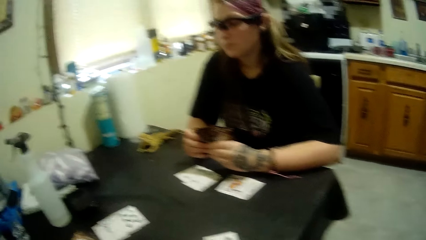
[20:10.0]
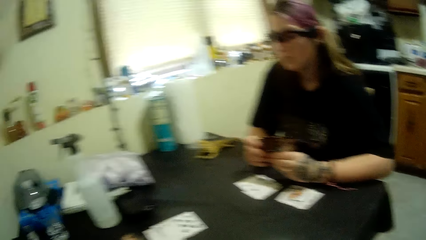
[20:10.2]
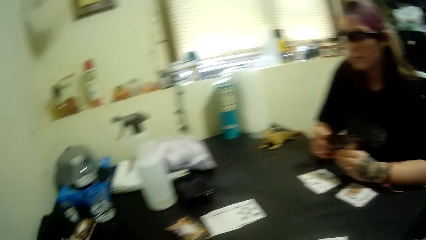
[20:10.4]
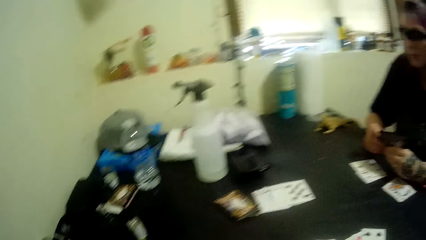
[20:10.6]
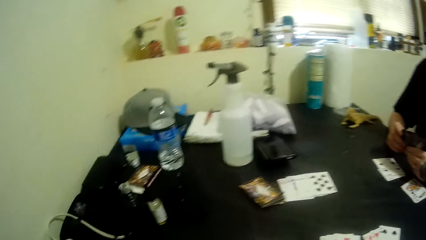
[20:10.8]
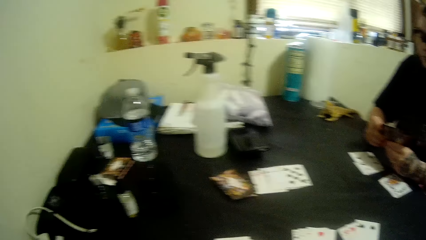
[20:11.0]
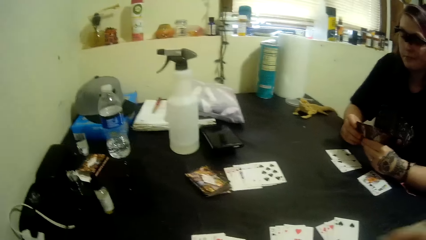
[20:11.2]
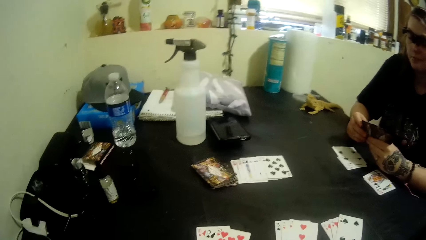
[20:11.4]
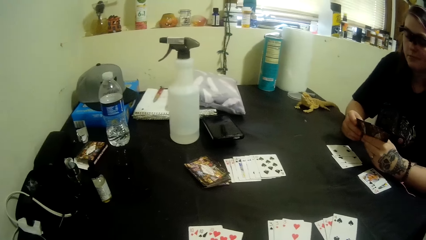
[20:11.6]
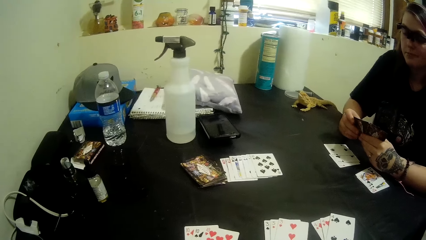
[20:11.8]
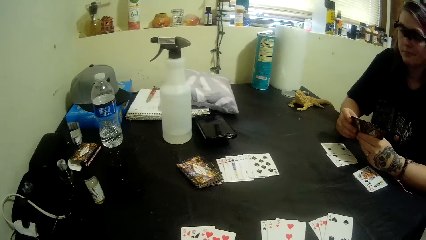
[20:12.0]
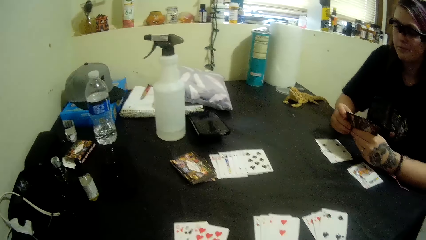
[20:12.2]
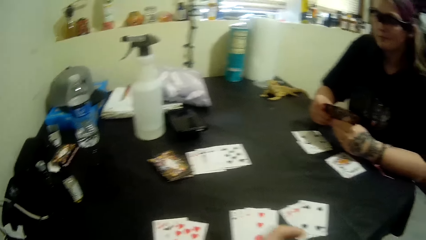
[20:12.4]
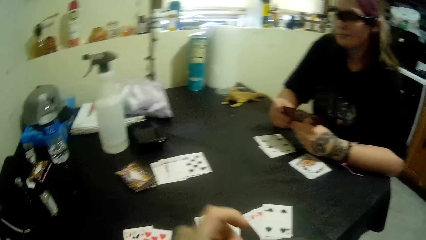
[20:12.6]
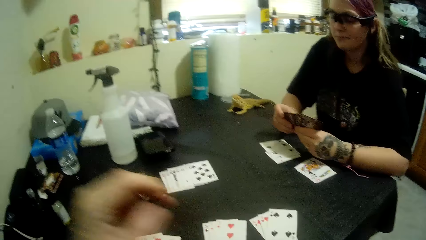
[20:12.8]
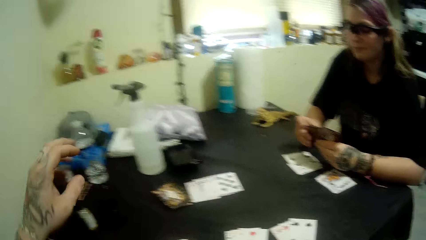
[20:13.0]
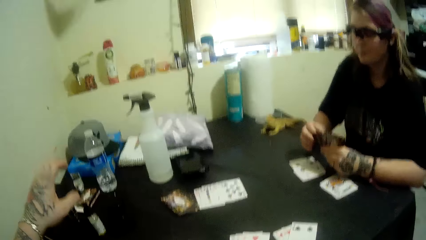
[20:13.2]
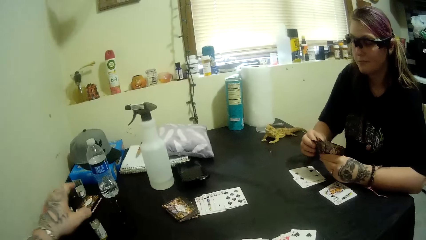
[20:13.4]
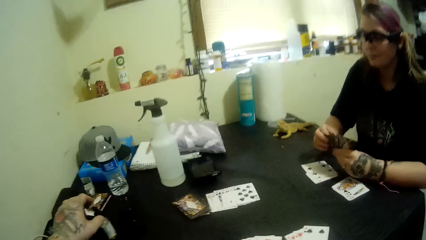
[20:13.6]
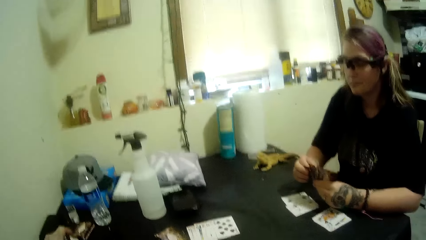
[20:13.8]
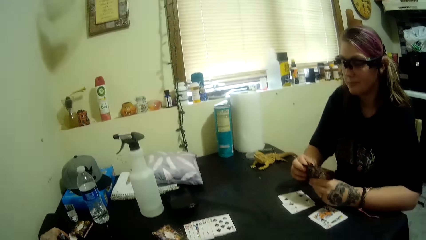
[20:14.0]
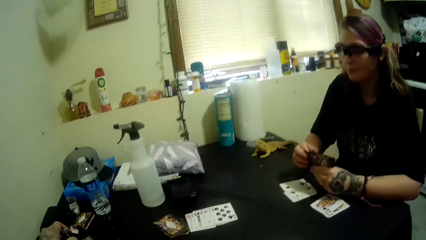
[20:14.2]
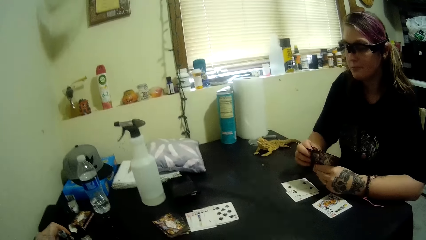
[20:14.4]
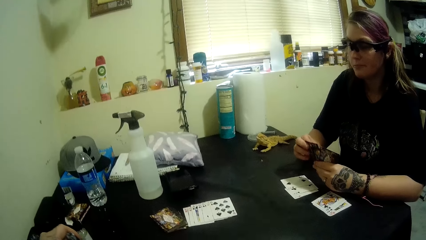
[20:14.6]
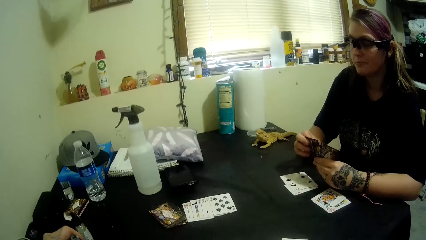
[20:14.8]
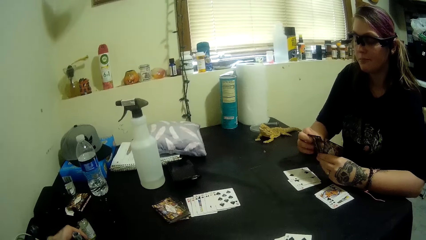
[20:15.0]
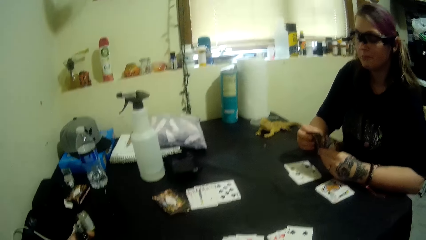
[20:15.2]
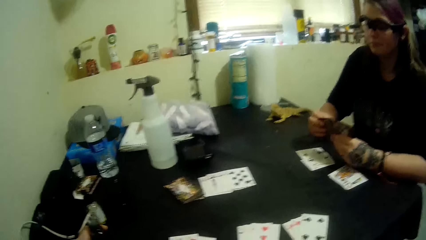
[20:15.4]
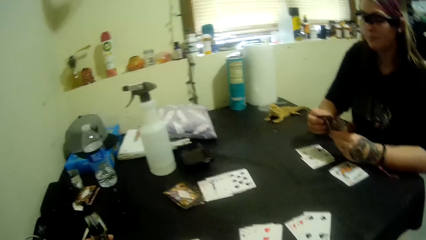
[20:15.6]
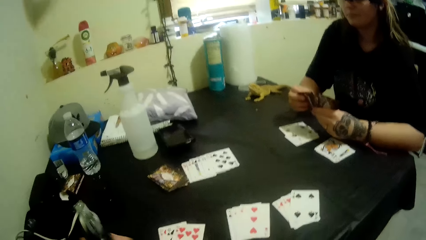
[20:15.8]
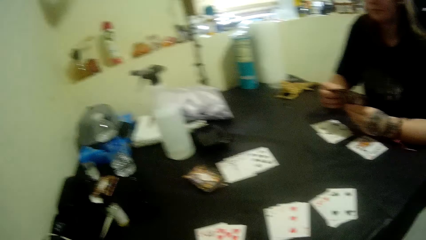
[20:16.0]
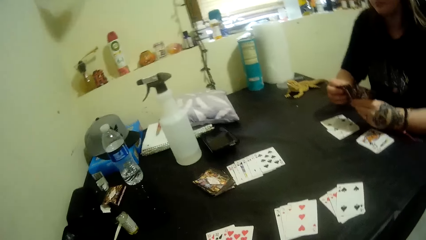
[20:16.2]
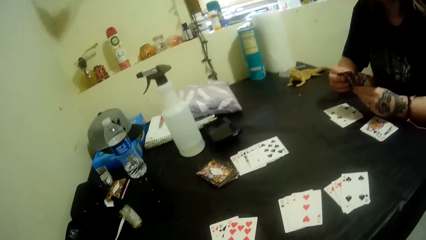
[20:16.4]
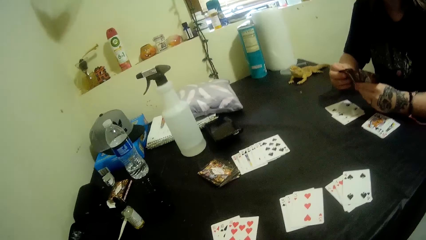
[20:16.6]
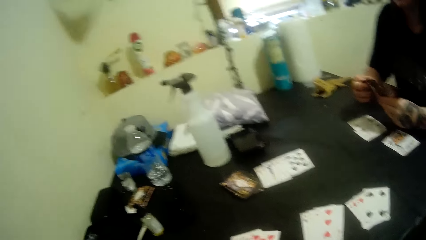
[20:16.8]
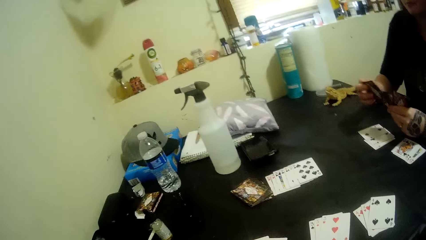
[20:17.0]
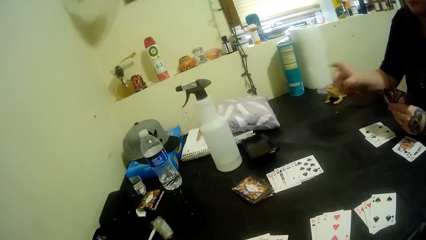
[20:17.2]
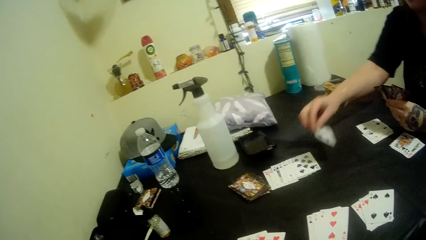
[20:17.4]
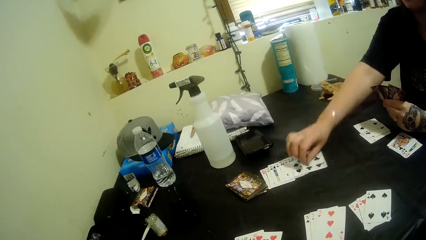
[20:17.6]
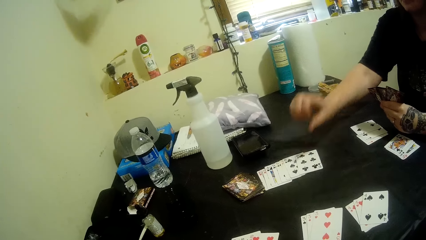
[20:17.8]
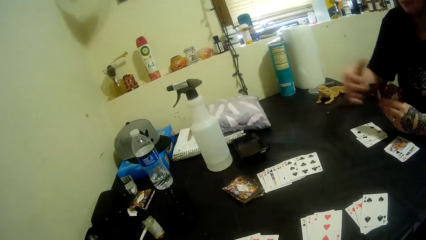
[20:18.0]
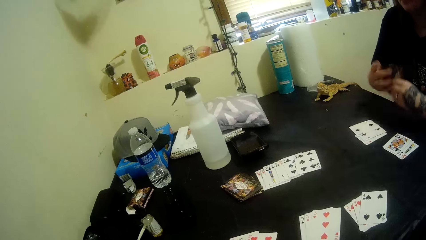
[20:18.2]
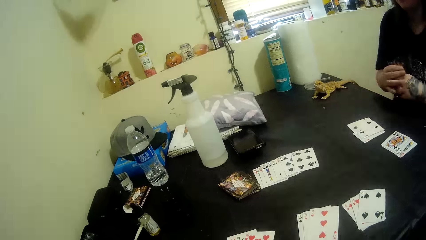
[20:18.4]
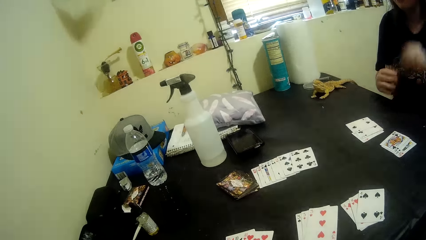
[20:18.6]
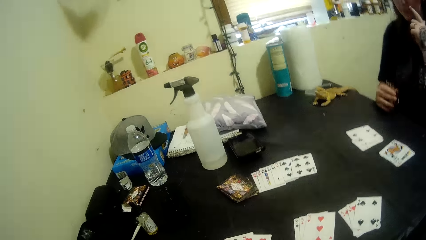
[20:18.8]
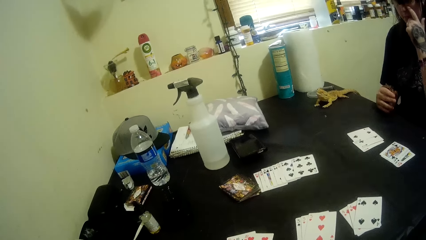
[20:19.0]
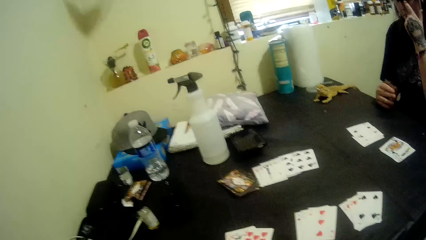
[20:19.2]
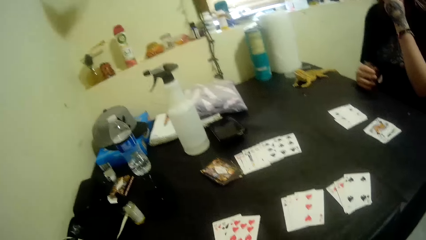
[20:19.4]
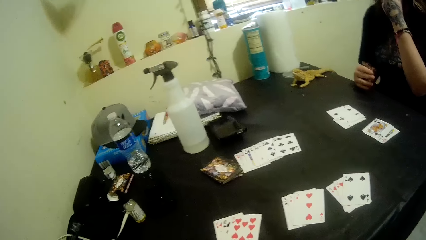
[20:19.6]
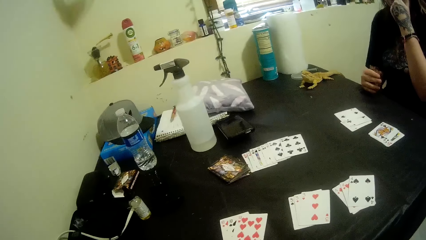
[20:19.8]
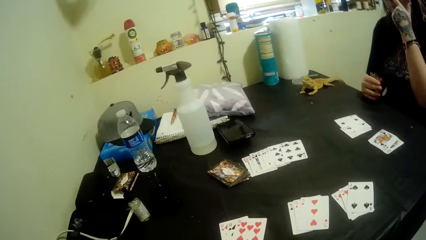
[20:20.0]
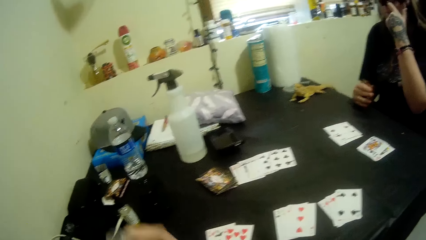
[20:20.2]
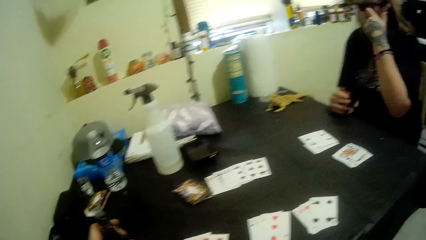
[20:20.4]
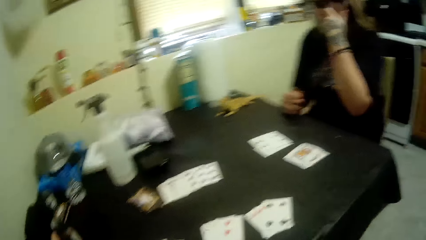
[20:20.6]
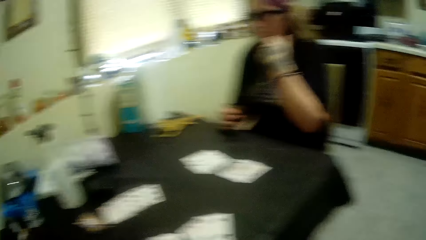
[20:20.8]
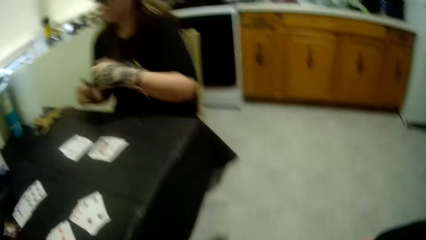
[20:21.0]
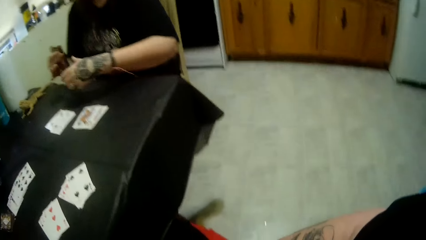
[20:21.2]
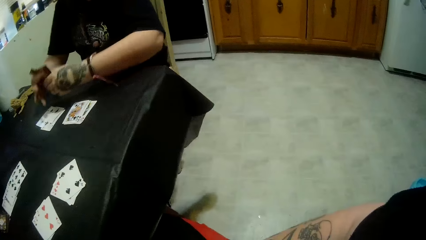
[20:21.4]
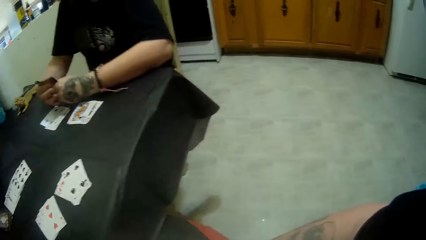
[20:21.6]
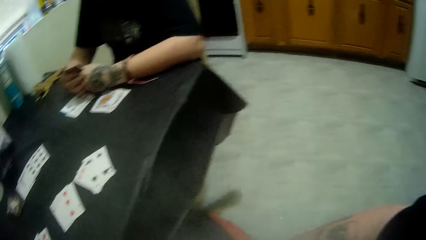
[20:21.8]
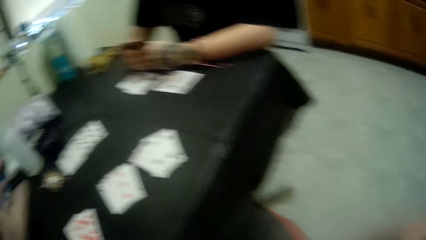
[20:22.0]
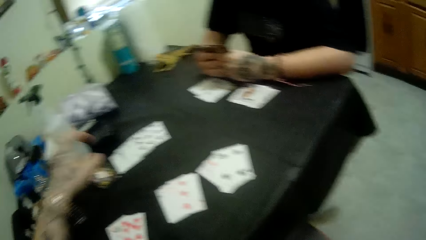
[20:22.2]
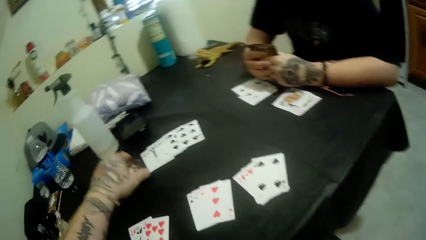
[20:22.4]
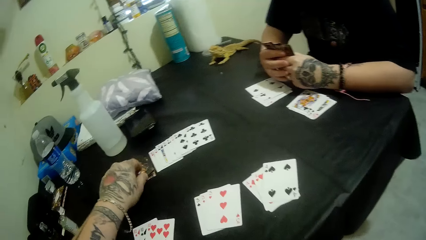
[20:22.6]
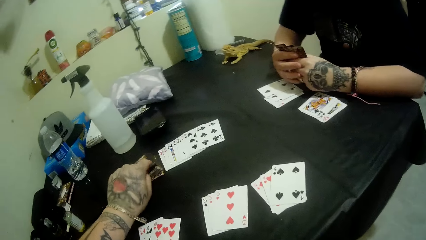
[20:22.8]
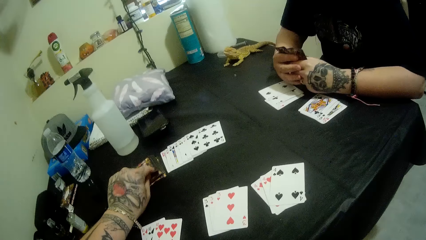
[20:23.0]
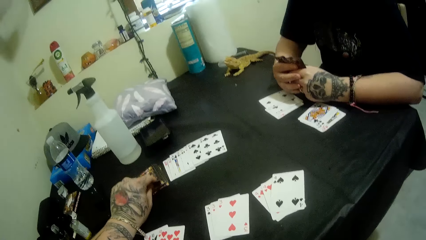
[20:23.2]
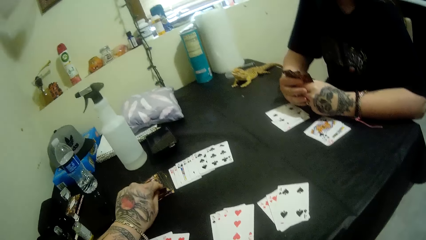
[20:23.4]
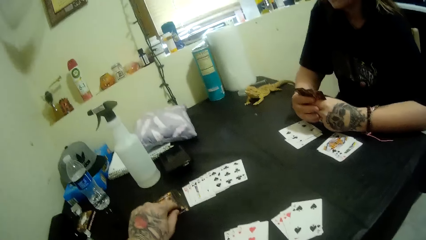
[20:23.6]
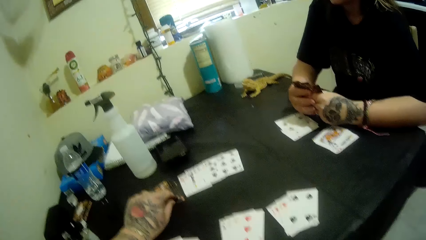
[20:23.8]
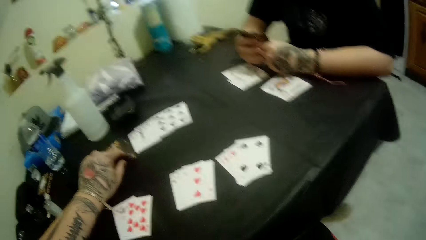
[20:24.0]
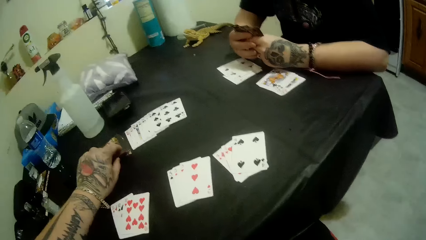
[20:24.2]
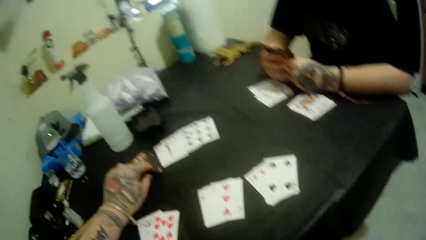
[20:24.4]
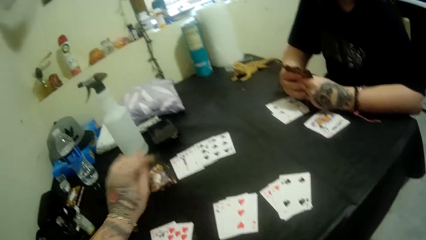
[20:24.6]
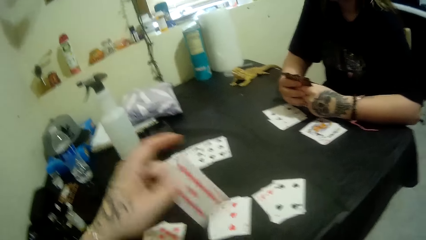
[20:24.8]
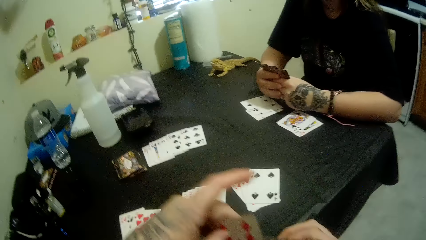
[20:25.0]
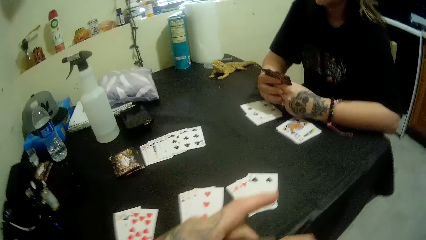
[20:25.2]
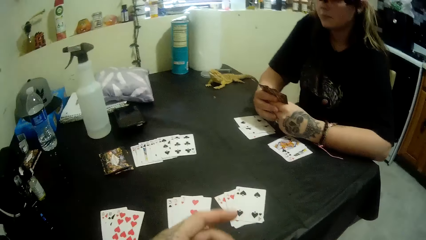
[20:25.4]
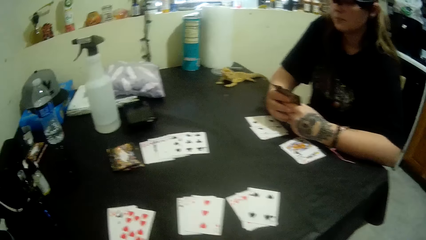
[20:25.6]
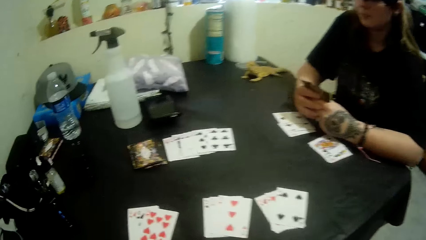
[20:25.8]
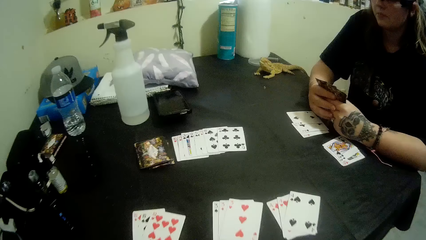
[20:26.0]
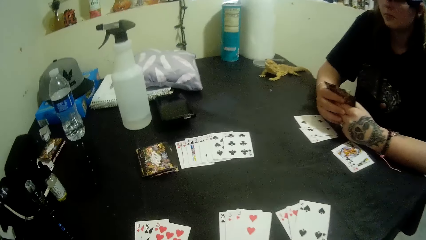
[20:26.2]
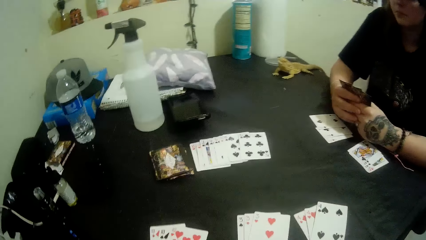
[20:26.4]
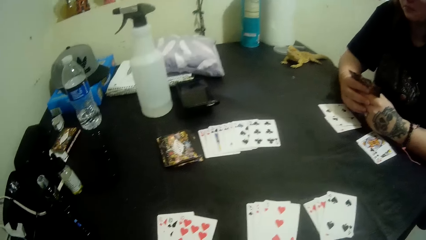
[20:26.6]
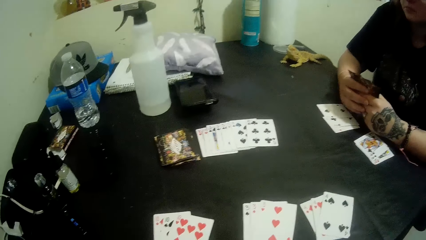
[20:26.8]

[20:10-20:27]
The camera wearer picks something. They move a bottle of oil. They put the 6 of spades. The lady plays a card. The camera wearer picks a card.
